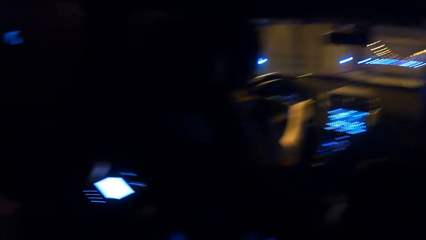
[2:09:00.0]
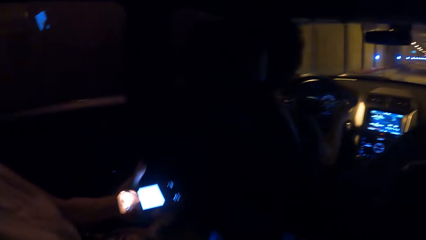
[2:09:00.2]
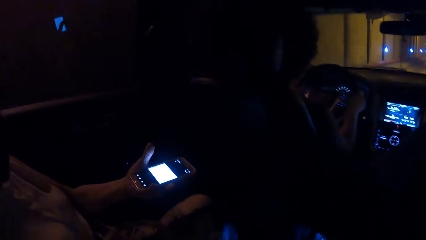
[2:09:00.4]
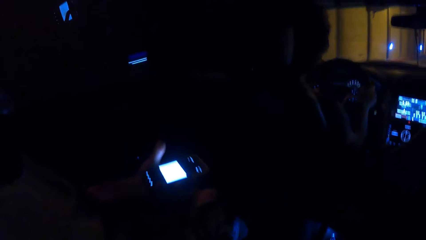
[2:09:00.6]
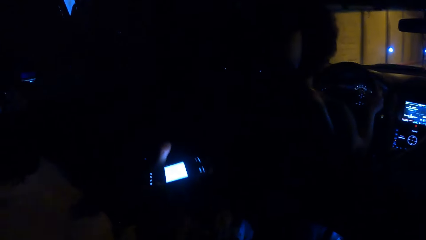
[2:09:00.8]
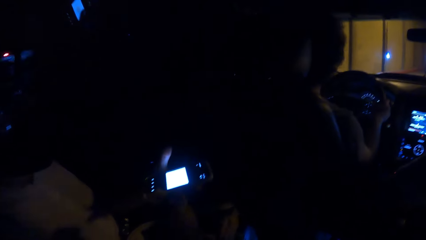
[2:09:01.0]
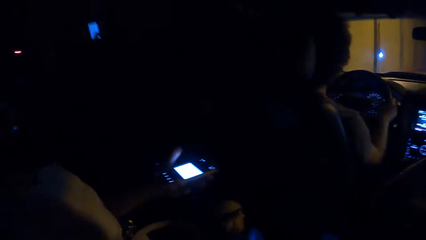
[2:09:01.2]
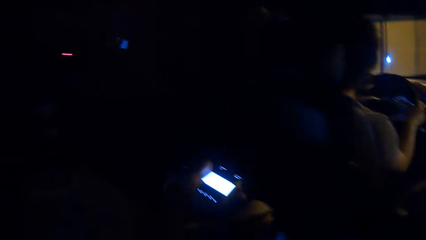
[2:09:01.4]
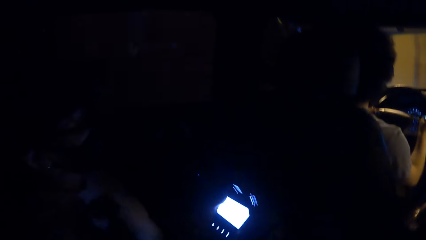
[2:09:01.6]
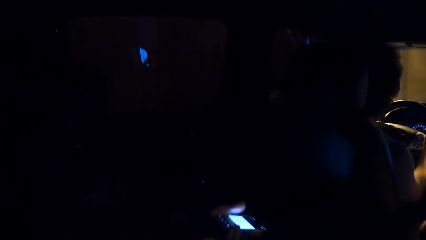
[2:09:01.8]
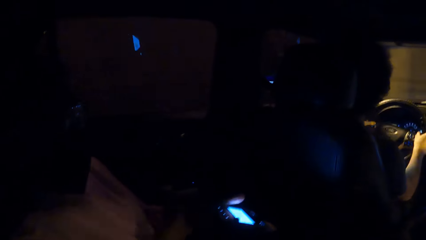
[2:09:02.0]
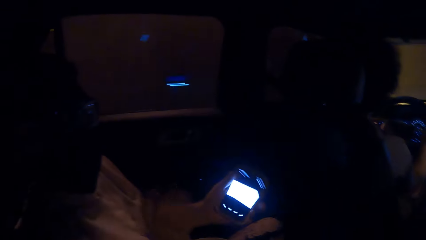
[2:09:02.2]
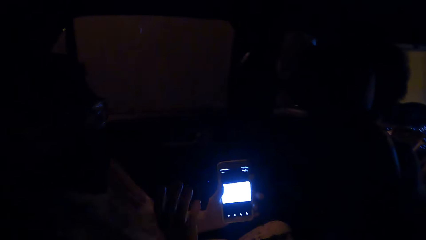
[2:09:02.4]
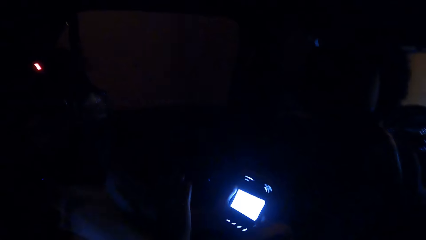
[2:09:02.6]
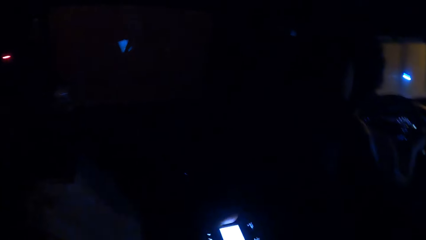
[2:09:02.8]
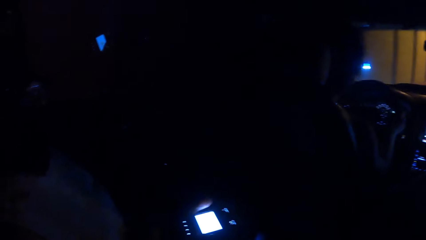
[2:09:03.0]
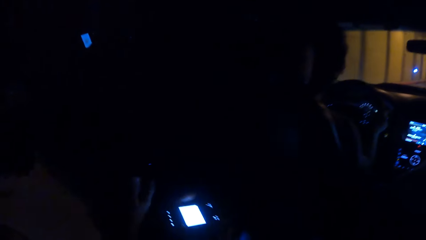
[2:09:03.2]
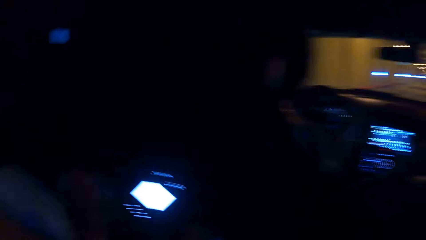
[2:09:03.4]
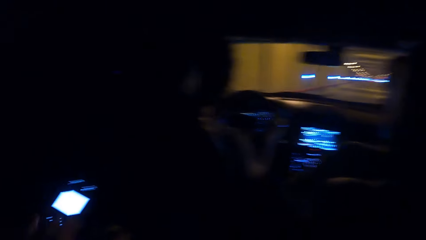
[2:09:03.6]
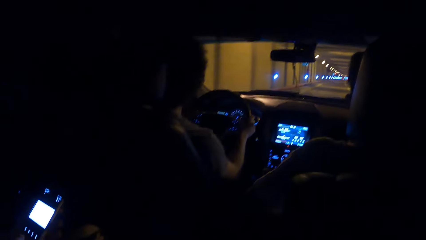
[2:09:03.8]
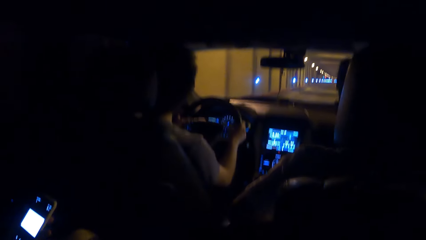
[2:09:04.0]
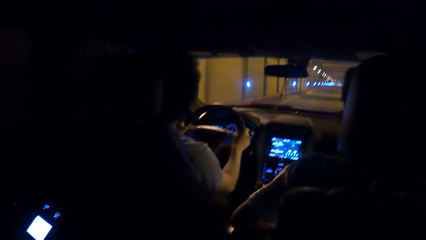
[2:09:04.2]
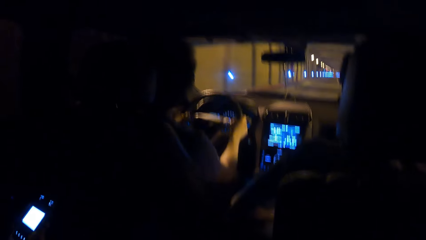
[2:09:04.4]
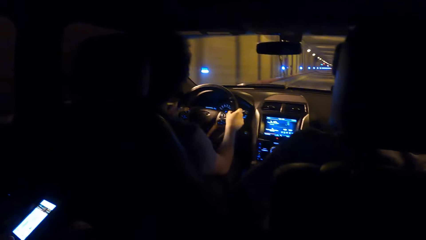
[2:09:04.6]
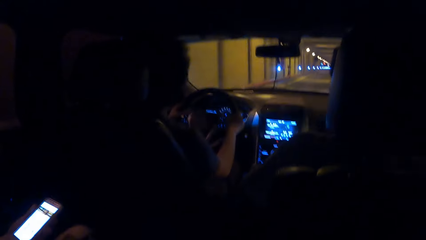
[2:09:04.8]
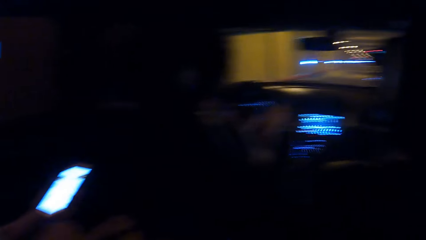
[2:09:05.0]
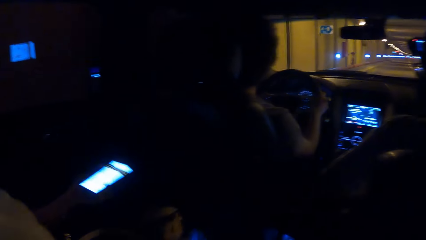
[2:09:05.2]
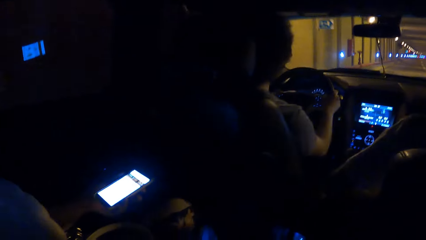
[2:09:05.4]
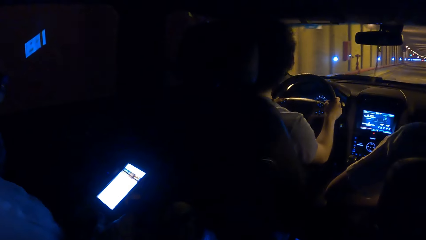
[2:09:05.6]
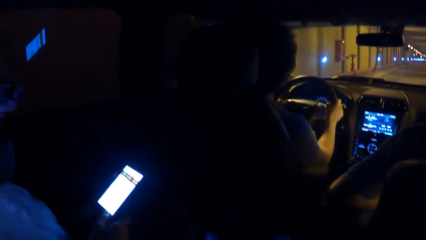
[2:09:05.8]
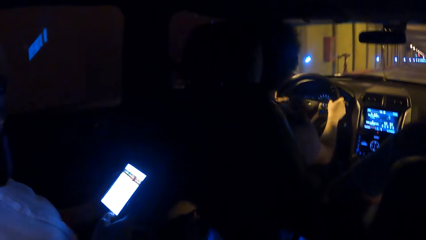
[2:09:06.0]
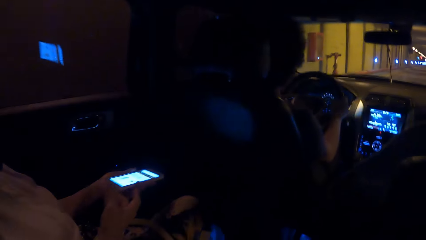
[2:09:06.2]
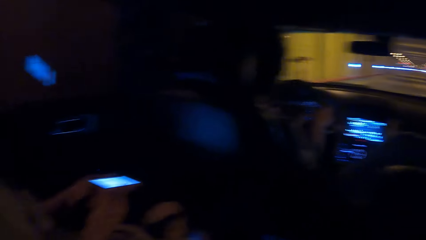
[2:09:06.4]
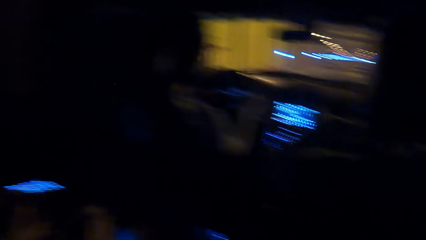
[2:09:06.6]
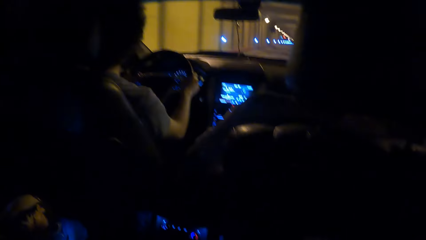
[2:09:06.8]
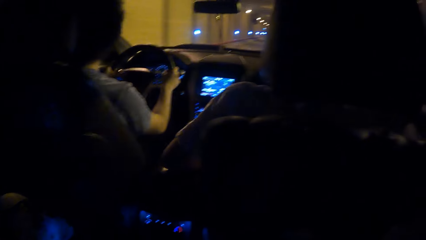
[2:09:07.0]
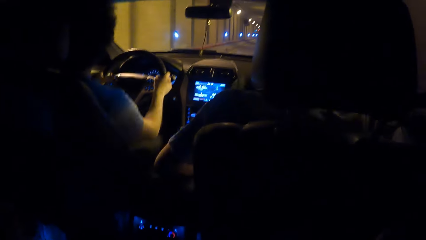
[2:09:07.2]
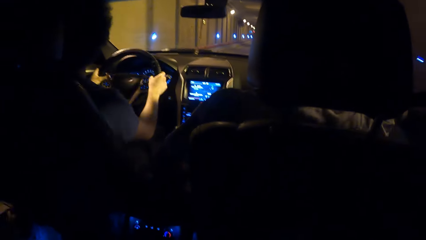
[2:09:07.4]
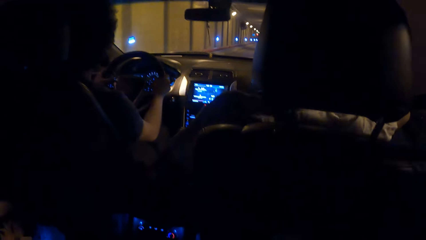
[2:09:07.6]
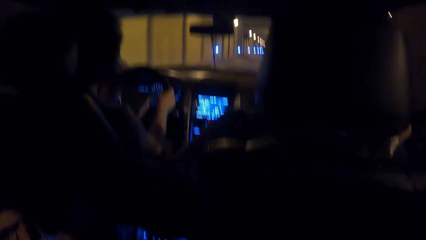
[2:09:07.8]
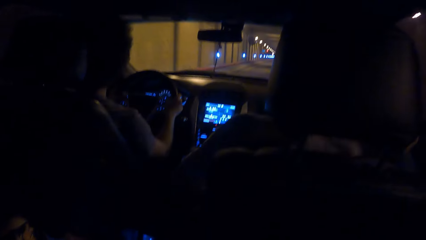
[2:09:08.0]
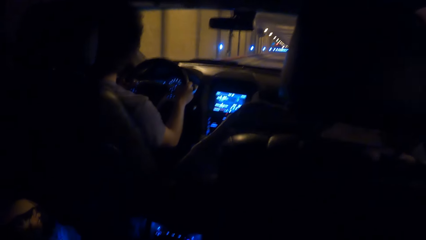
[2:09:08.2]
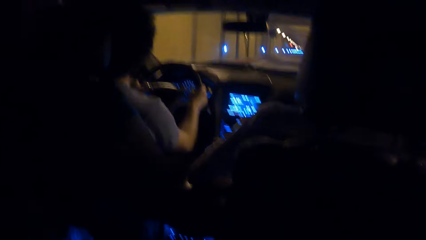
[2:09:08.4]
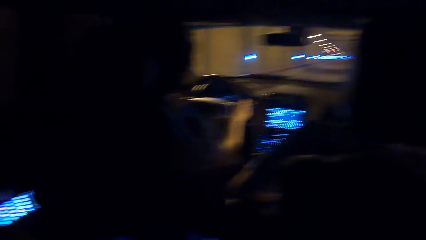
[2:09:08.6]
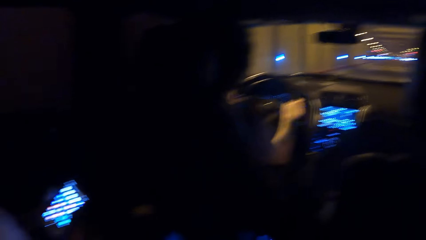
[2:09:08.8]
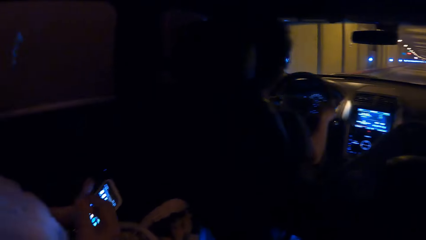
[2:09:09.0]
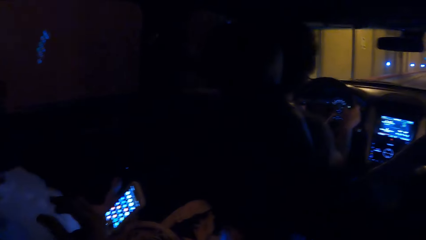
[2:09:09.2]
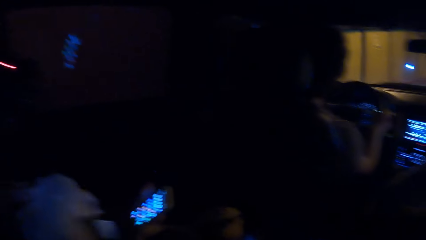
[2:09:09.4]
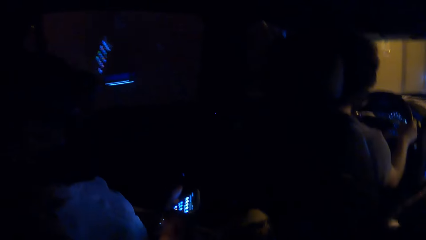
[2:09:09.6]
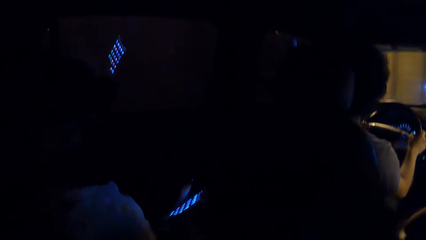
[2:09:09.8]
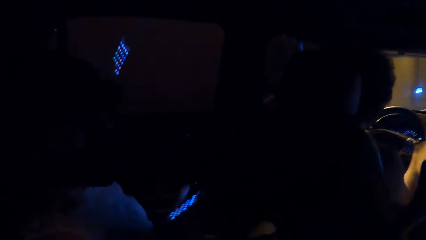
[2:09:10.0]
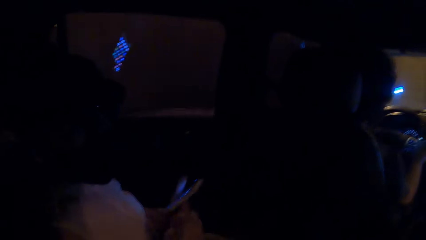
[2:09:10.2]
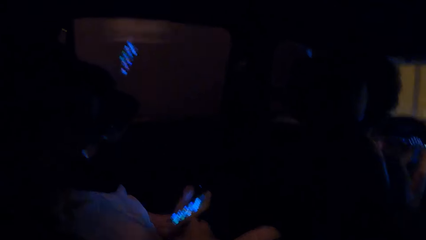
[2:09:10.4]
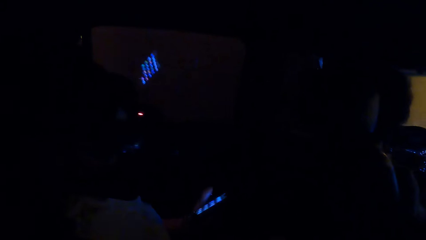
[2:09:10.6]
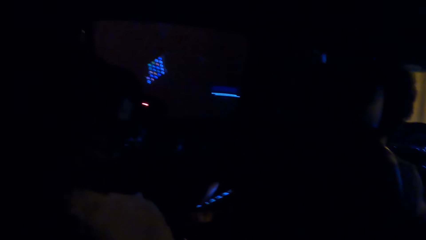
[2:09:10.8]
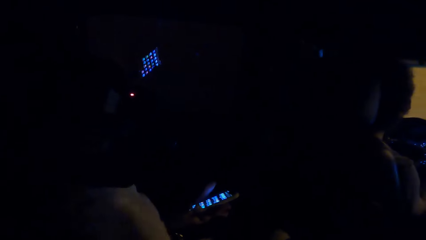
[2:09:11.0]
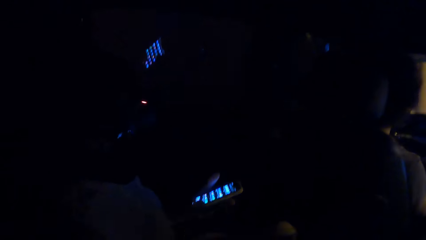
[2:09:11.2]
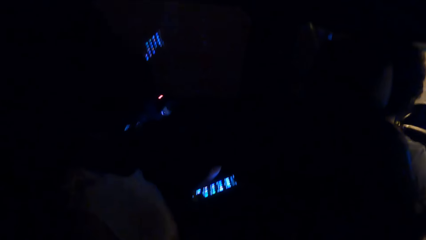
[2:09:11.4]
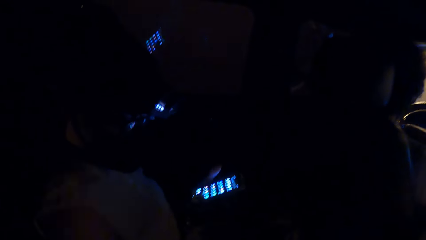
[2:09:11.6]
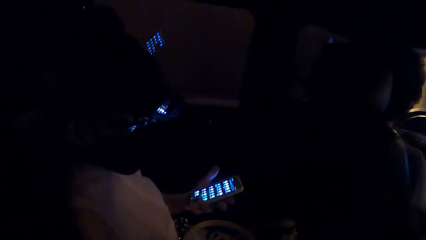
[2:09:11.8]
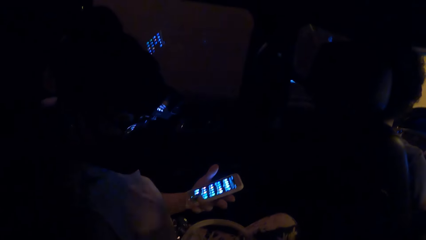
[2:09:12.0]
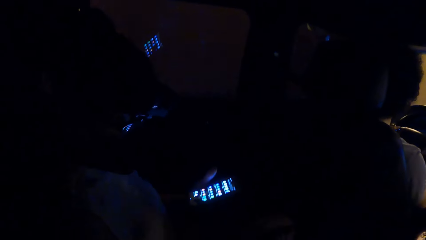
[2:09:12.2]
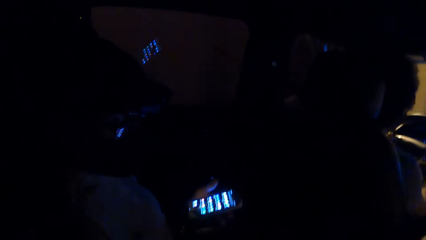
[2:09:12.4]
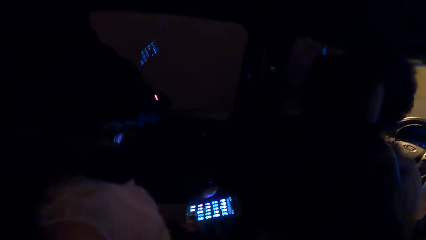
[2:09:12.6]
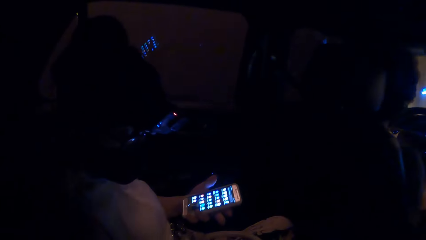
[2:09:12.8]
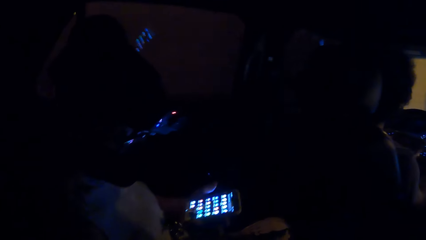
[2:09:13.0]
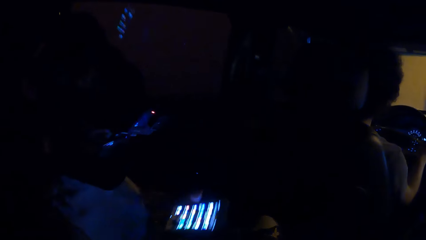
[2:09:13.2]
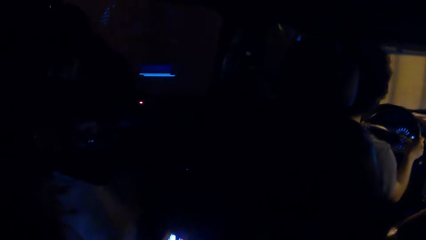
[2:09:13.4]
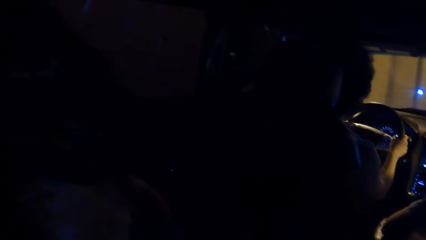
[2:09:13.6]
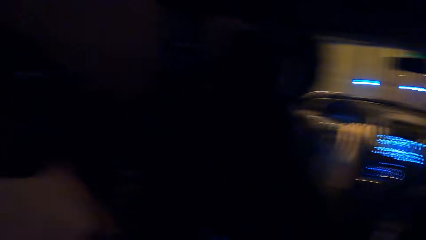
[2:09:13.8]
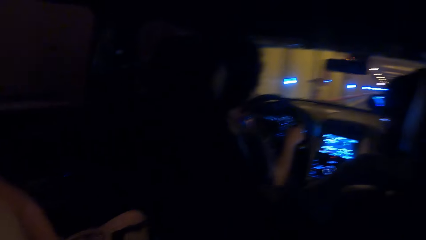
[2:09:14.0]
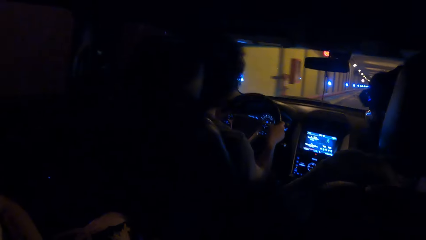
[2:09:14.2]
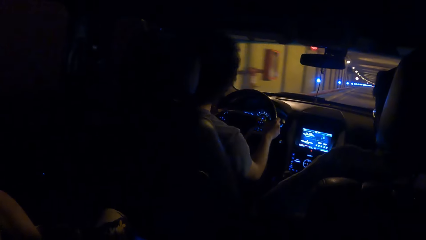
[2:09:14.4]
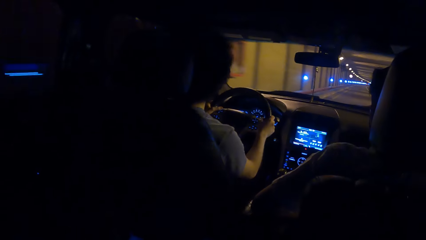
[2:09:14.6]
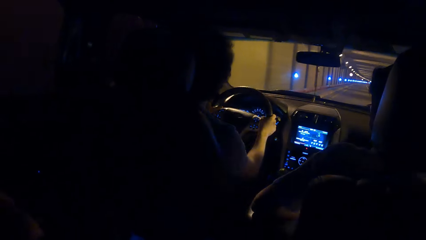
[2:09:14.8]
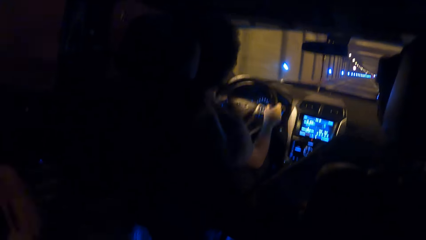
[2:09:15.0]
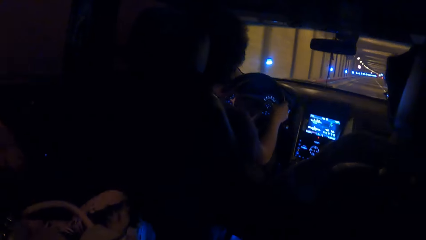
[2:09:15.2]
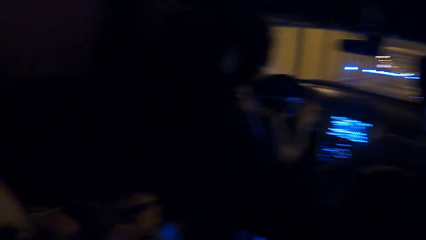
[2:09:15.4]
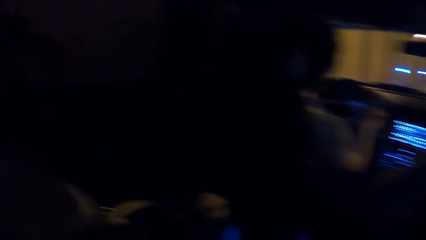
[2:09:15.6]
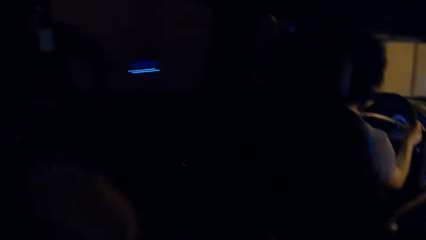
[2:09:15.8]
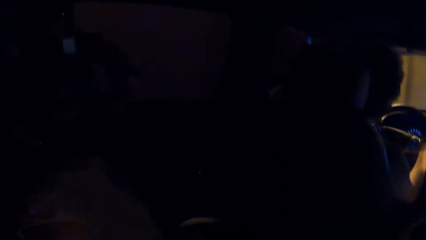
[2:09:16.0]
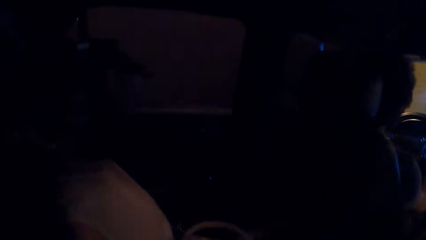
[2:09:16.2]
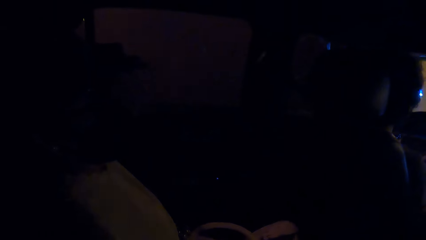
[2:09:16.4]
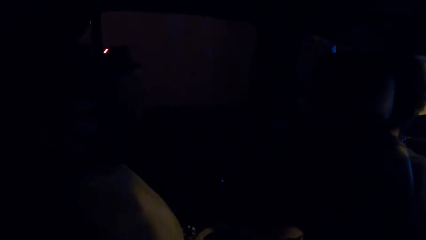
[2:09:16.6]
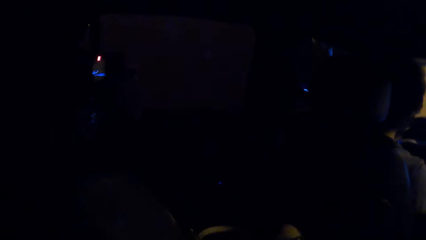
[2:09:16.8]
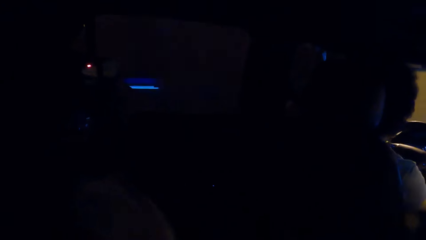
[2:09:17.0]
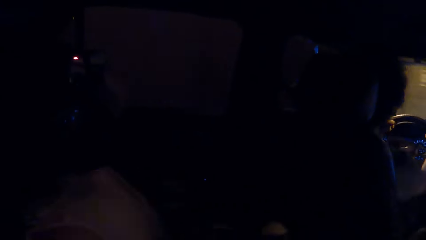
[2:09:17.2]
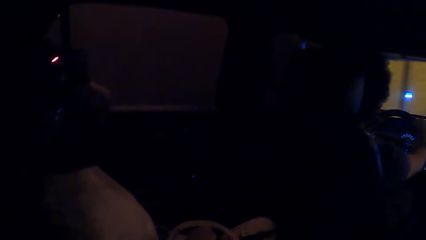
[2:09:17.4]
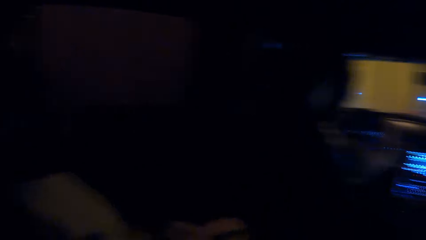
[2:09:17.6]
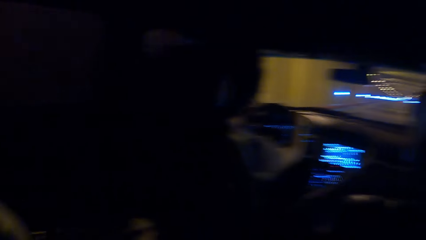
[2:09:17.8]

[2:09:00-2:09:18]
The camera wearer sits on the car seat in the car. The person gestures to the camera wearer. The camera wearer looks around in the car. The person gestures to the camera wearer. The person puts down the phone.
